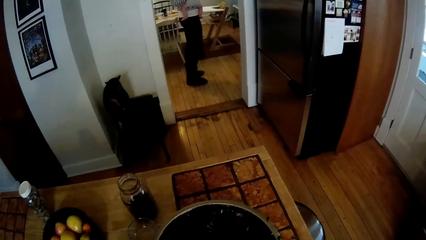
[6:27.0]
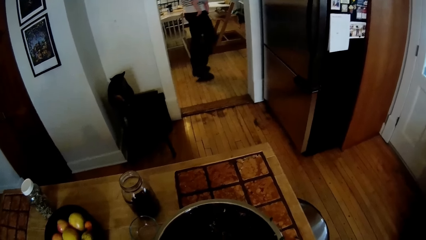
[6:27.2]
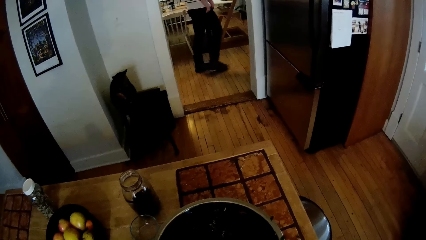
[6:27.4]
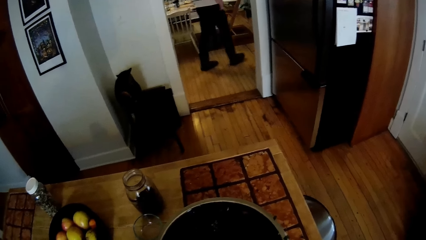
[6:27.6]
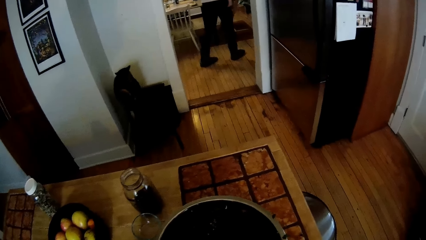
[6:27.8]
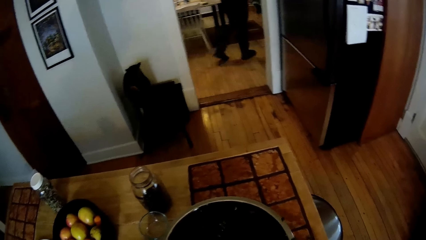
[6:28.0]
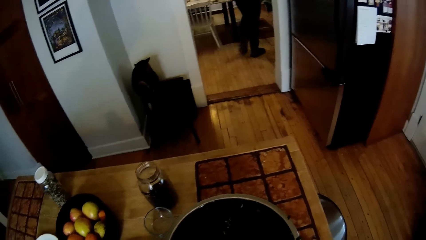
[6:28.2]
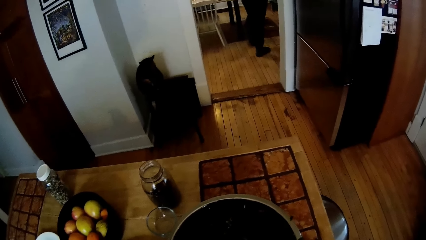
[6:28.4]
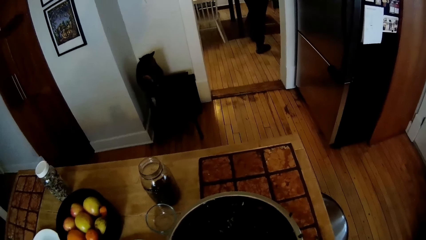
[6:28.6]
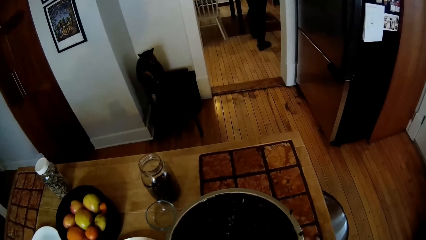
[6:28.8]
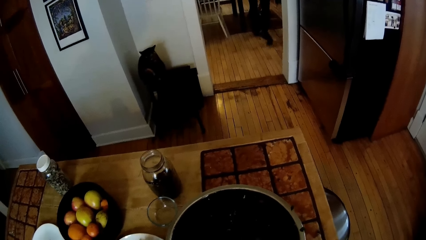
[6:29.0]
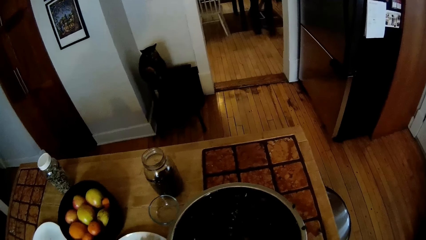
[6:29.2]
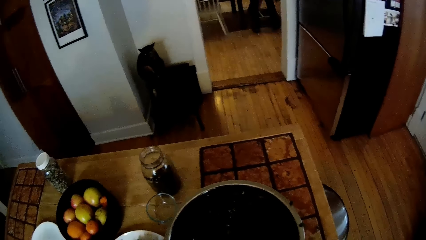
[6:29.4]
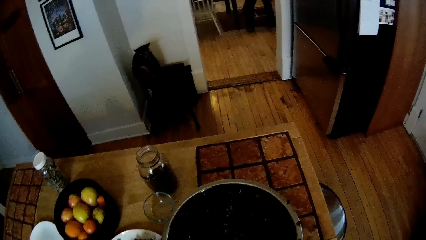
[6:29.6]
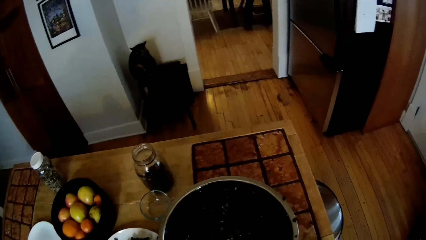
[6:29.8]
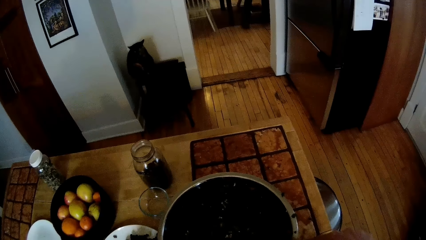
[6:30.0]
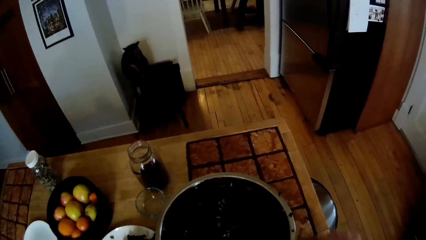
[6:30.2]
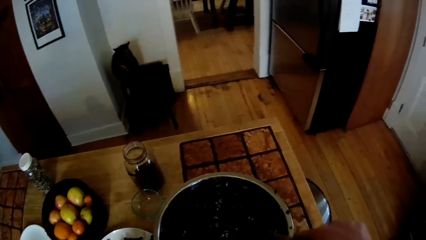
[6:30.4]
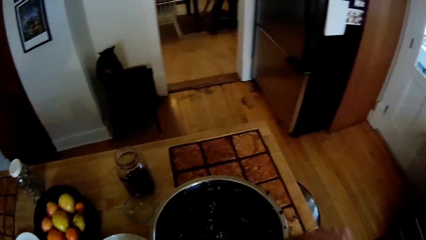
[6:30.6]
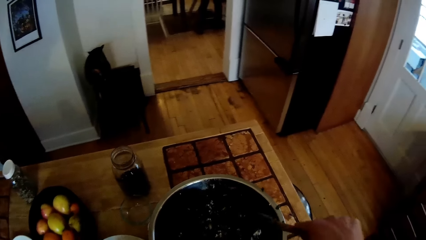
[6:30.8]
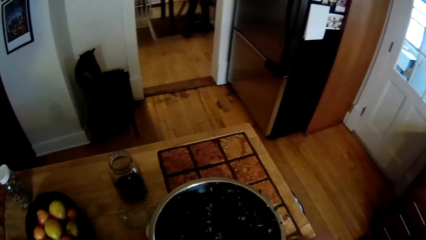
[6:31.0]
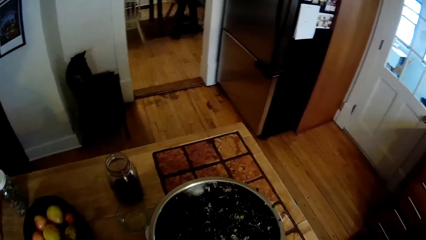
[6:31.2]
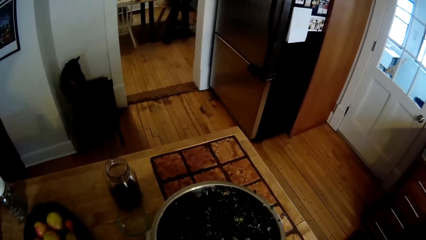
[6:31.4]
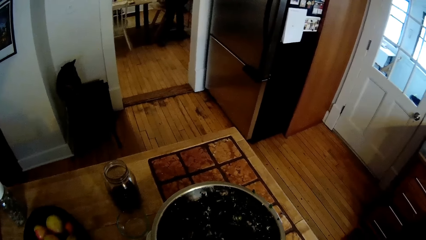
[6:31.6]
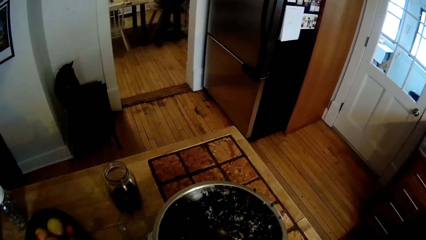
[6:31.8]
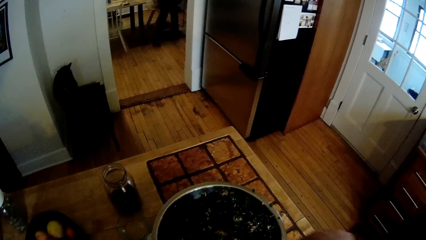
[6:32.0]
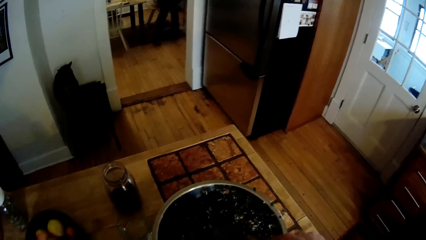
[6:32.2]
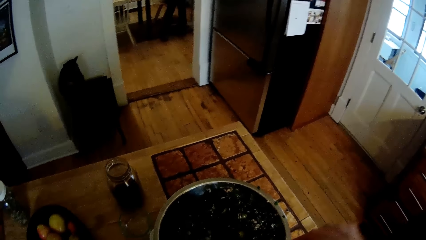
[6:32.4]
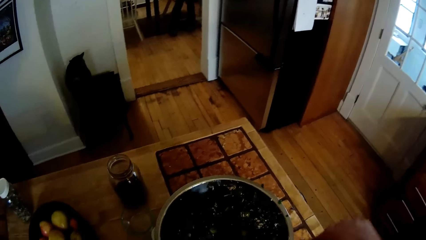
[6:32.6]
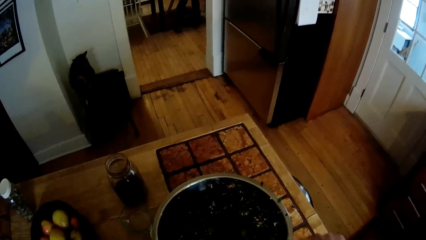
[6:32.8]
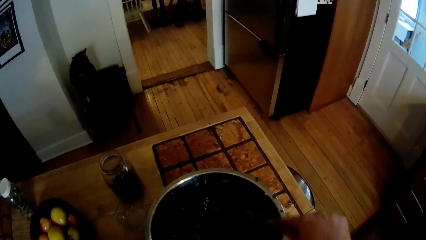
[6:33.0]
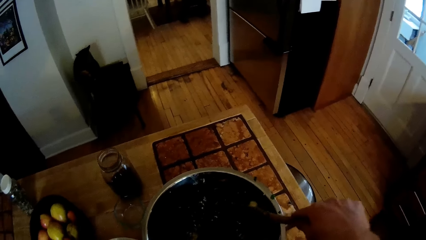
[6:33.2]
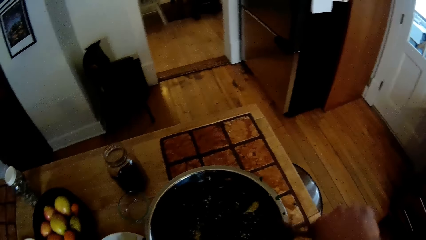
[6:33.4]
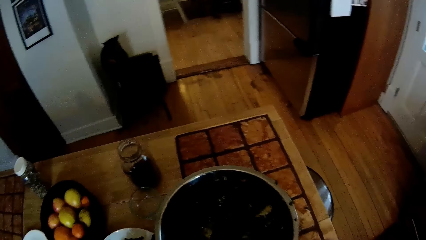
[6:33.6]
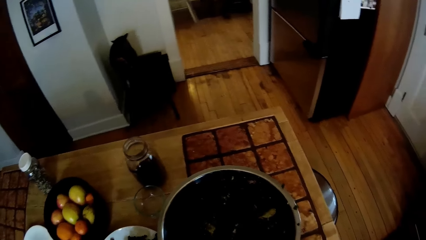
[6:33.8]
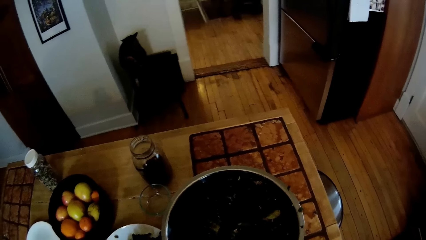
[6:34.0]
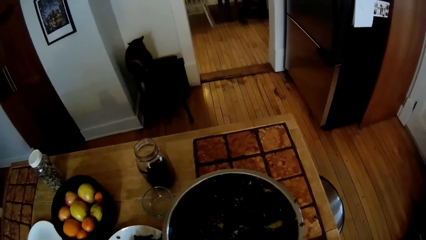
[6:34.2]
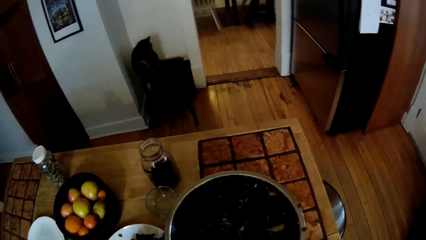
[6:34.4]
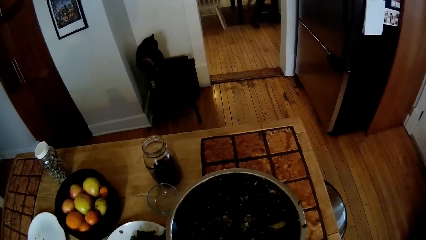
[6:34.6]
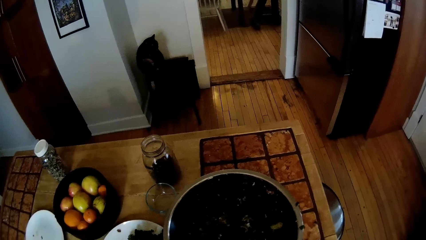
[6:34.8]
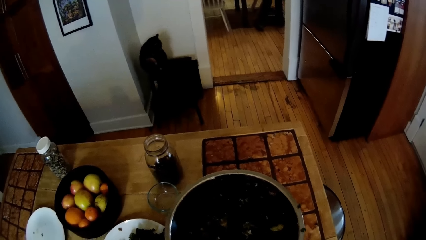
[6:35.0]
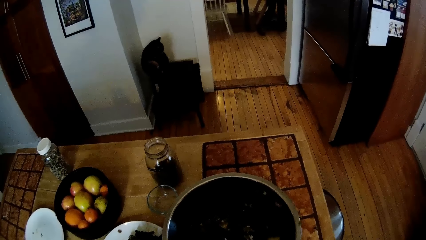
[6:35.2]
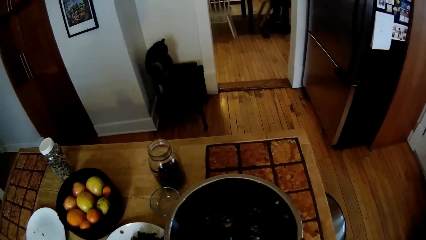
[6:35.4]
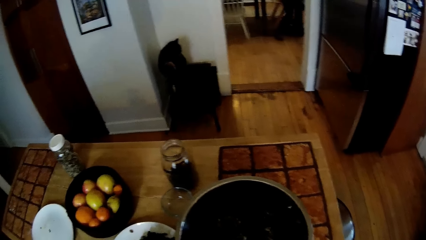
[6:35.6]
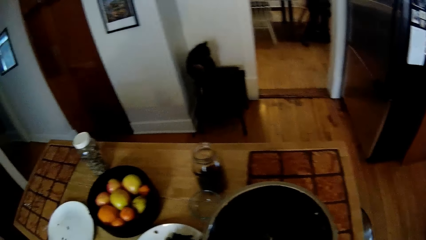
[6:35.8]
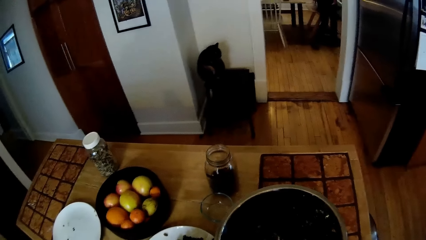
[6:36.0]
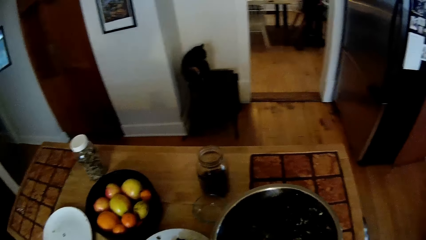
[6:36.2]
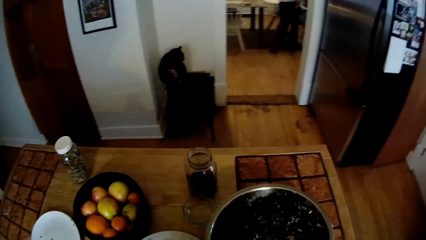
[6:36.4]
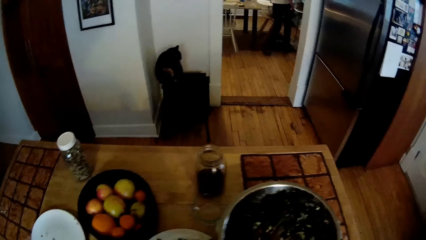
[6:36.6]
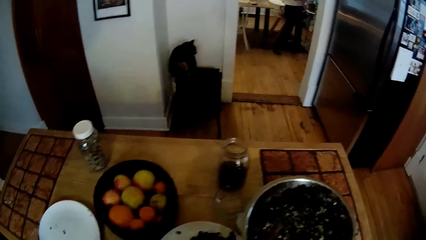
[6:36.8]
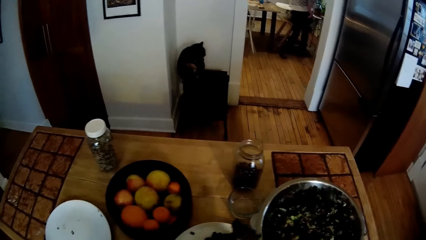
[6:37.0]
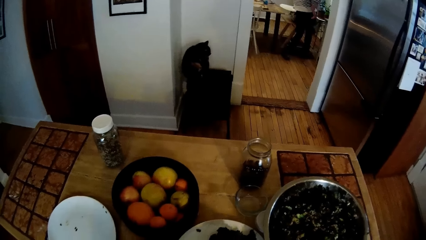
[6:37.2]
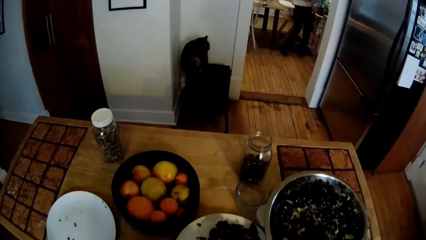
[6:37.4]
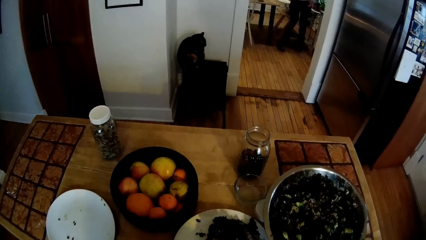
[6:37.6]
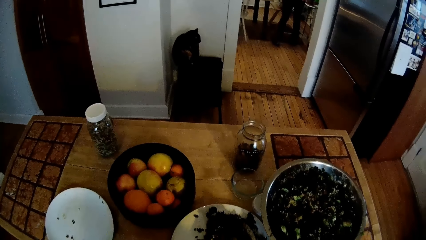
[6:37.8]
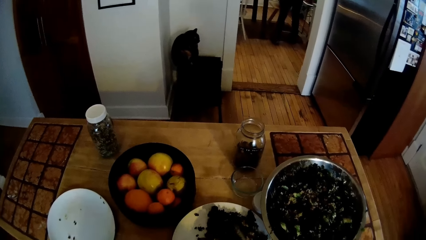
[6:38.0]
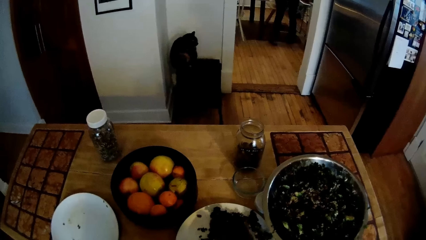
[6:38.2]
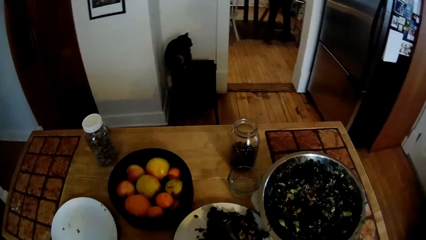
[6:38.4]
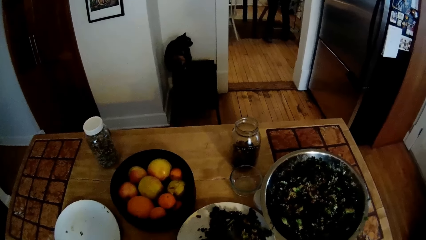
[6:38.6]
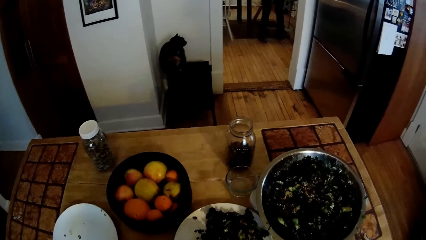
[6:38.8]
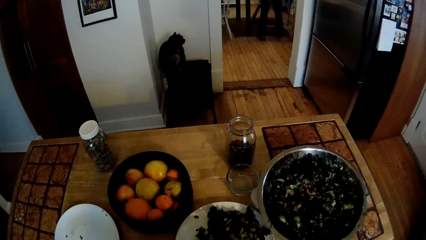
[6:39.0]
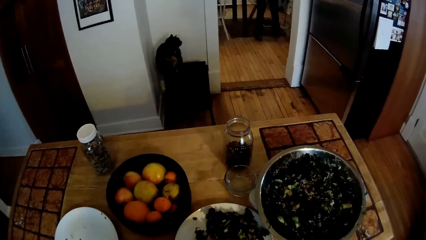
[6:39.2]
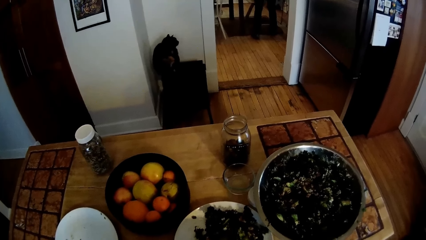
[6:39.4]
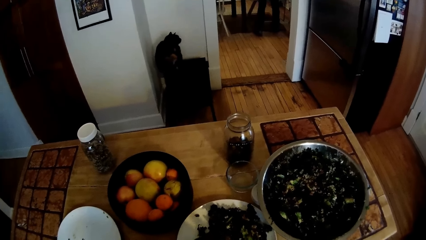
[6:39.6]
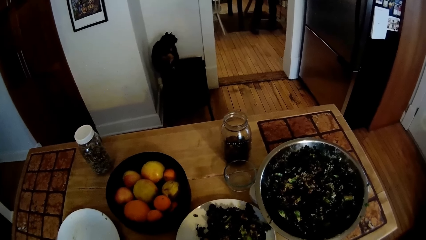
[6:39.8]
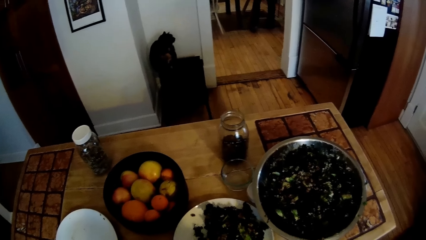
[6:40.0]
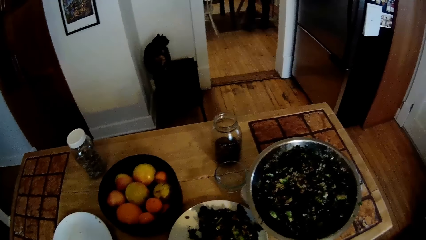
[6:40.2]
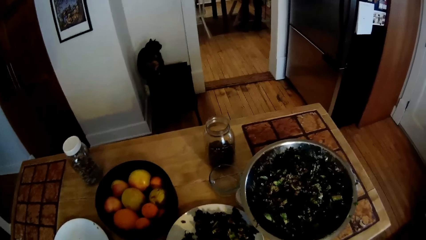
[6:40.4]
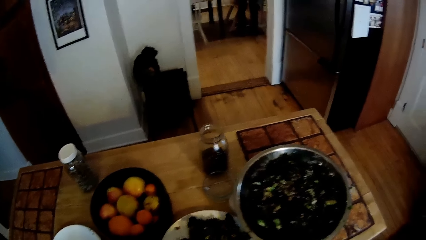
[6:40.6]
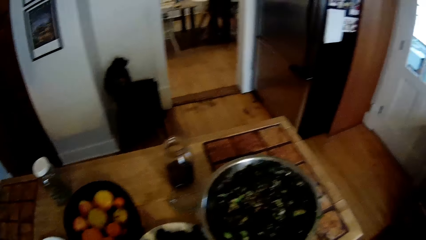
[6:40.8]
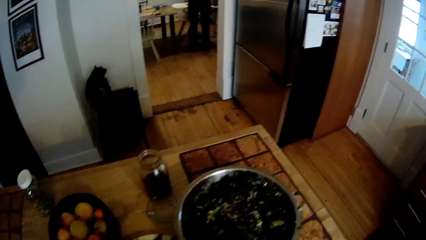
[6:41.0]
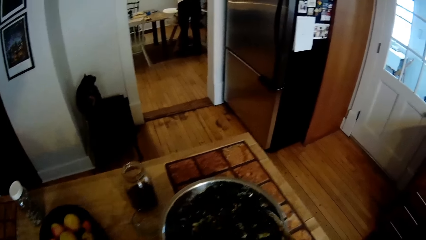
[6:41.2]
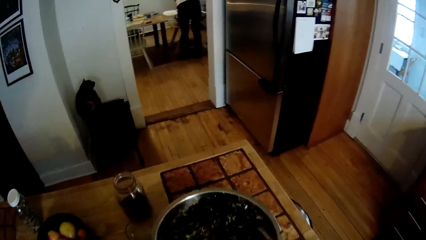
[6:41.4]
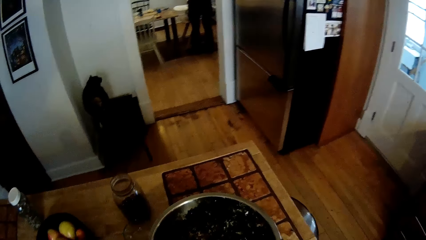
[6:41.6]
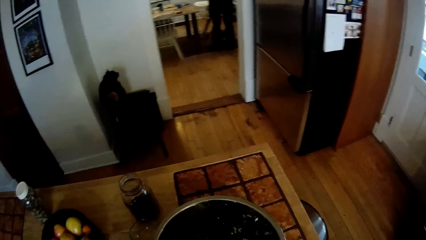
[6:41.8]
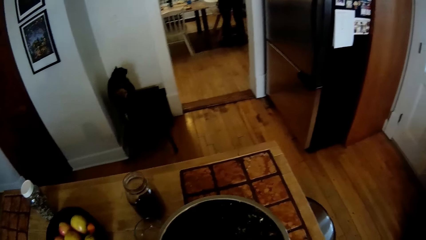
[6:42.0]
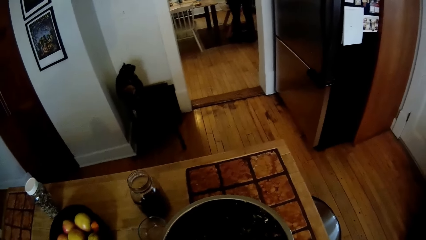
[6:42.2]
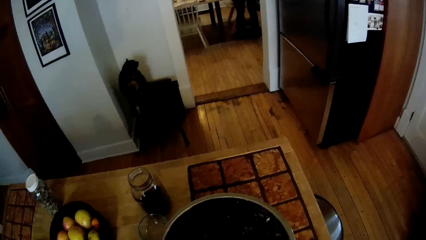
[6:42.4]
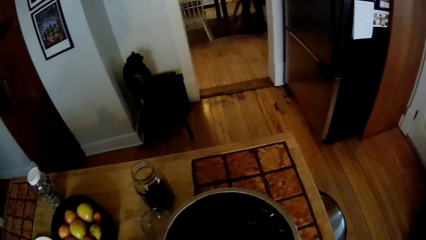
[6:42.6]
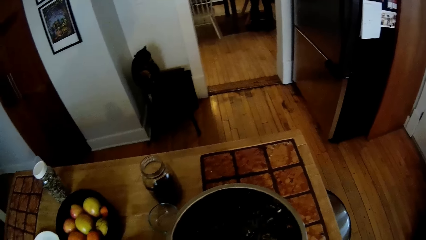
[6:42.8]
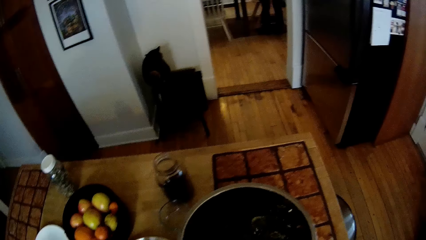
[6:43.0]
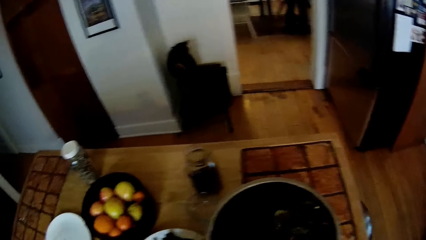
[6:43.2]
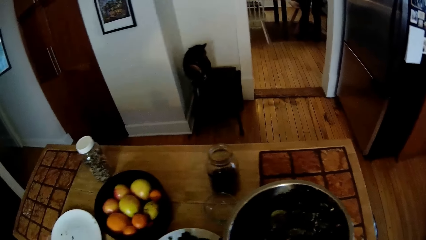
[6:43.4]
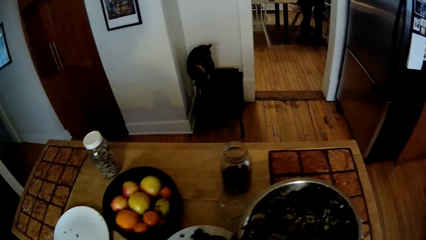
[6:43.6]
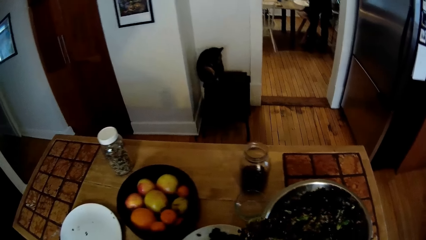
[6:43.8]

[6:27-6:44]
The camera wearer stirs salad in the bowl with the wooden spoons in his hands. He mixes the food with the spoon. He scoops salad from the bowl with the wooden spoons in his hands. He puts the salad on a plate on the table with the wooden spoons in his hand. He spreads the salad on the plate with the wooden spoons in his hands. He scoops salad from the bowl with the wooden spoons in his hands.
